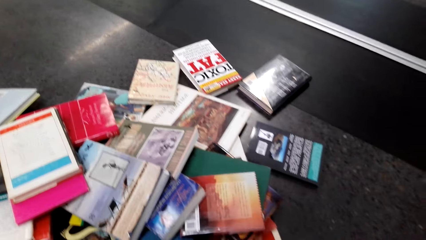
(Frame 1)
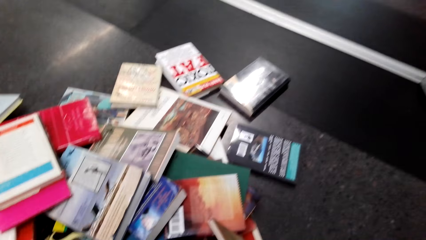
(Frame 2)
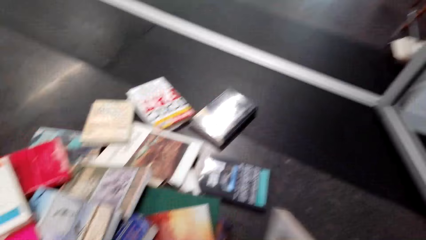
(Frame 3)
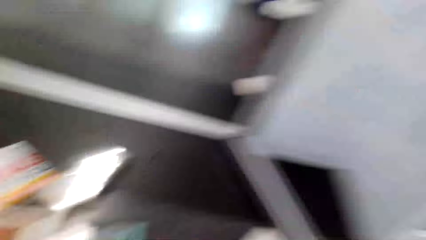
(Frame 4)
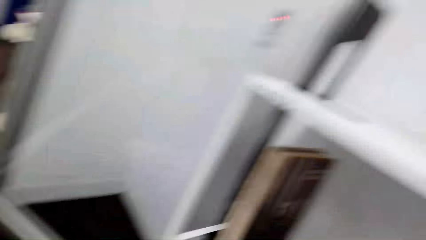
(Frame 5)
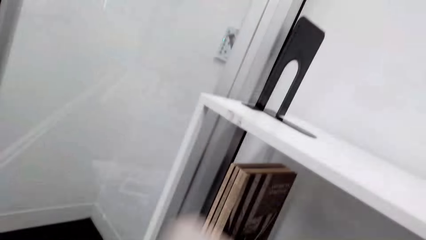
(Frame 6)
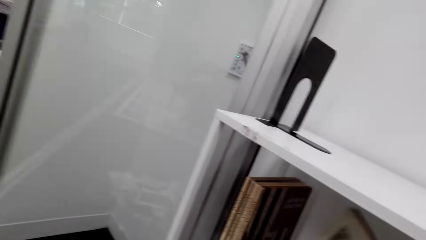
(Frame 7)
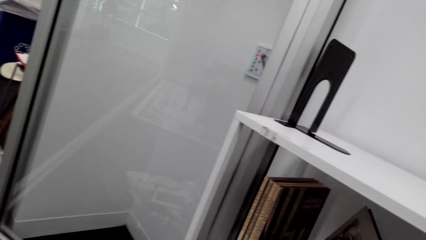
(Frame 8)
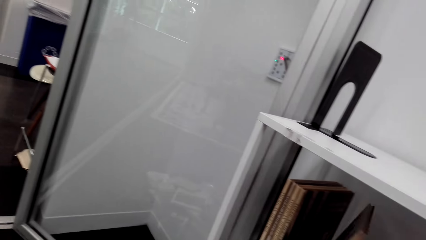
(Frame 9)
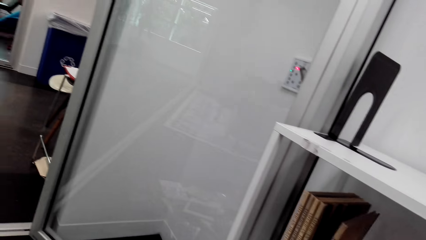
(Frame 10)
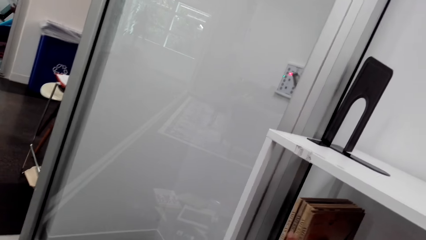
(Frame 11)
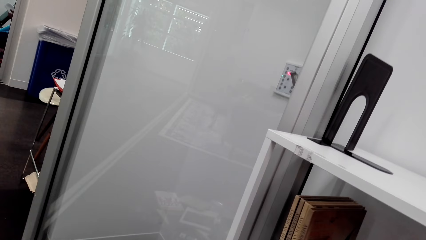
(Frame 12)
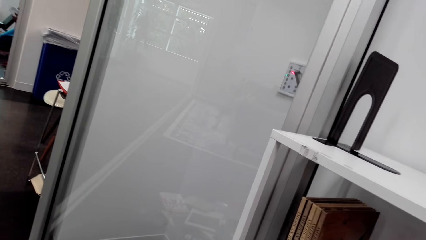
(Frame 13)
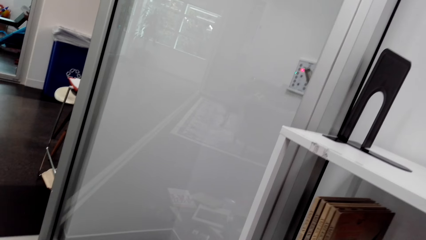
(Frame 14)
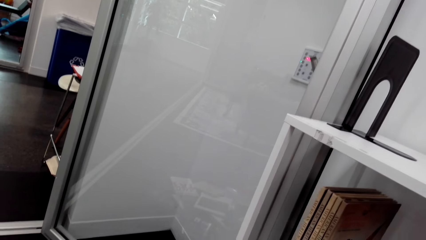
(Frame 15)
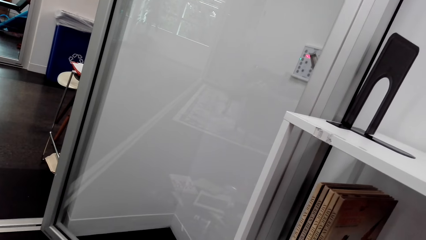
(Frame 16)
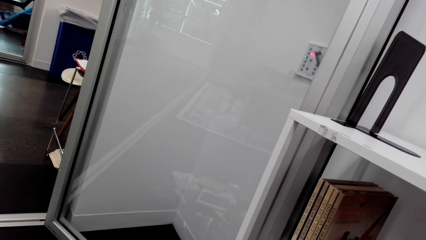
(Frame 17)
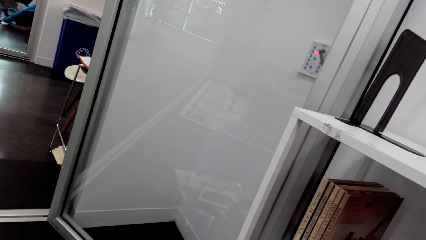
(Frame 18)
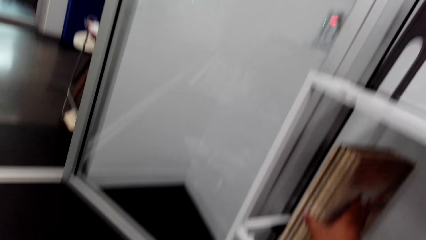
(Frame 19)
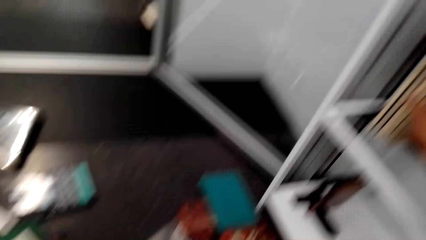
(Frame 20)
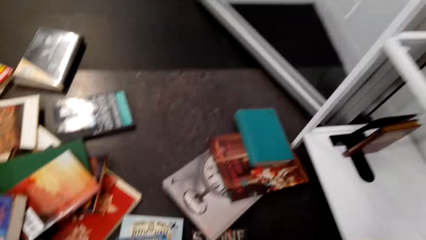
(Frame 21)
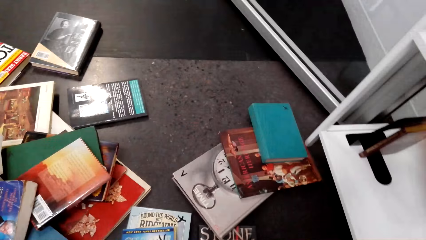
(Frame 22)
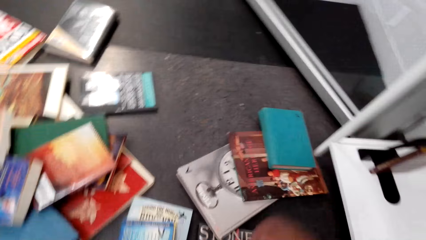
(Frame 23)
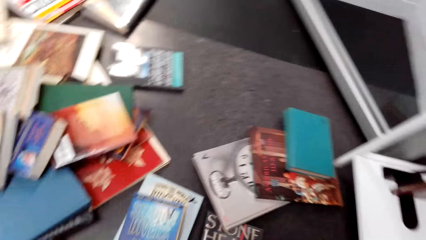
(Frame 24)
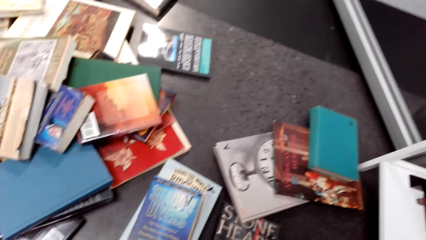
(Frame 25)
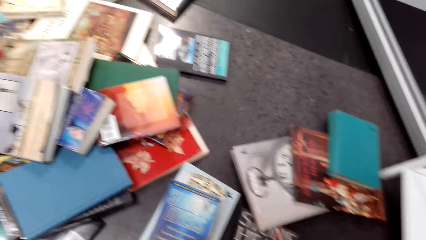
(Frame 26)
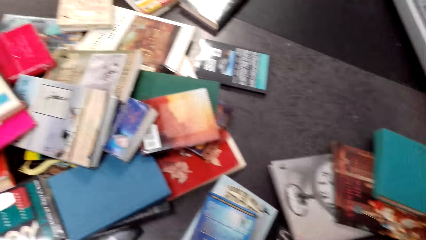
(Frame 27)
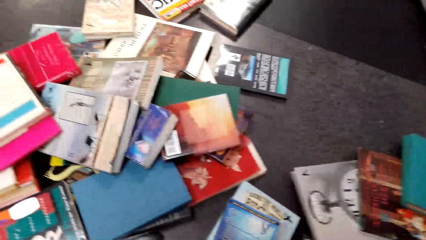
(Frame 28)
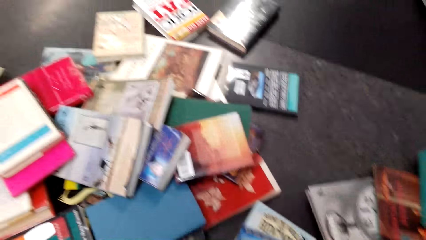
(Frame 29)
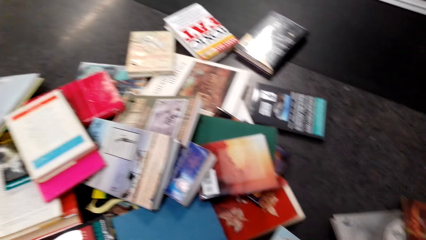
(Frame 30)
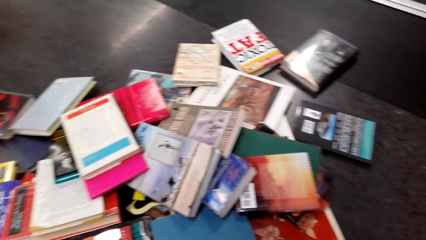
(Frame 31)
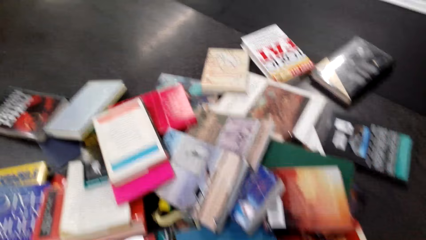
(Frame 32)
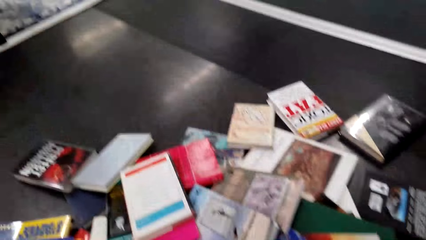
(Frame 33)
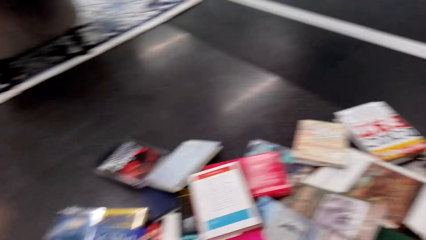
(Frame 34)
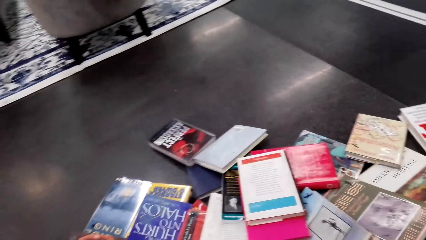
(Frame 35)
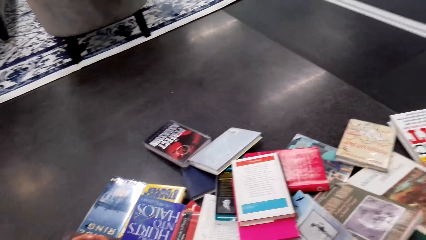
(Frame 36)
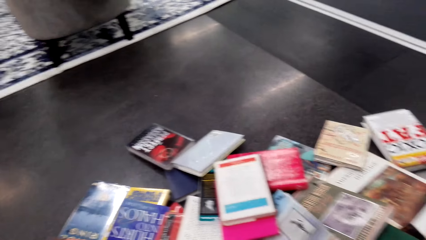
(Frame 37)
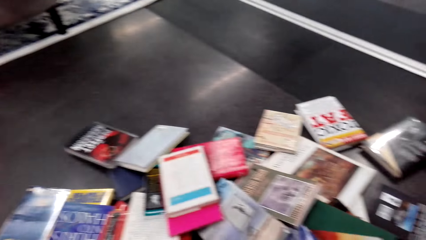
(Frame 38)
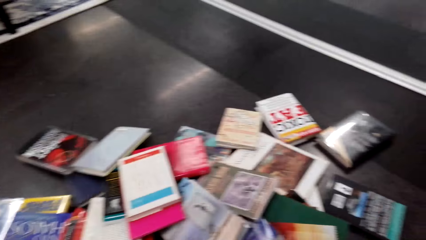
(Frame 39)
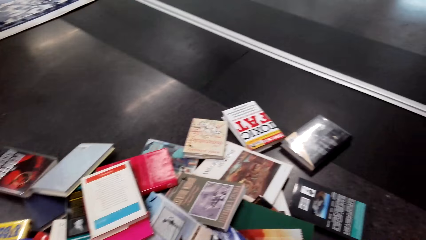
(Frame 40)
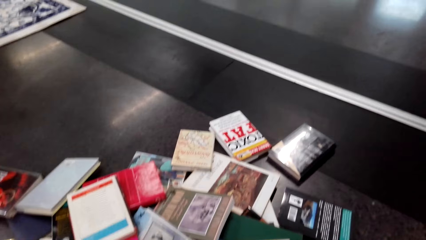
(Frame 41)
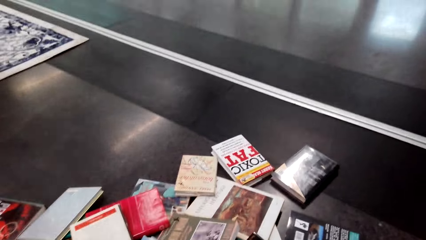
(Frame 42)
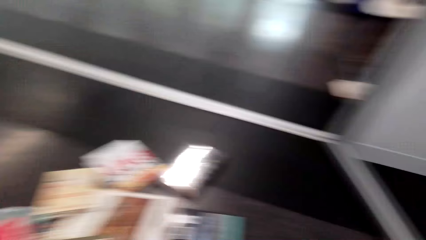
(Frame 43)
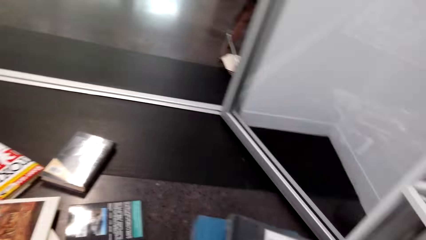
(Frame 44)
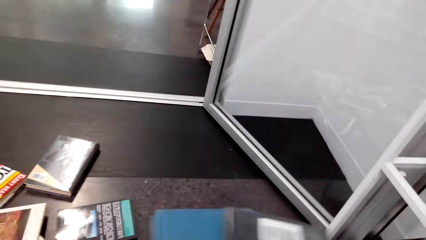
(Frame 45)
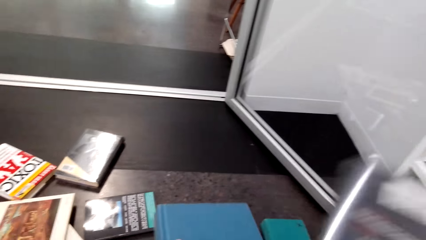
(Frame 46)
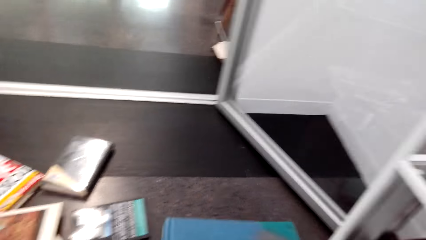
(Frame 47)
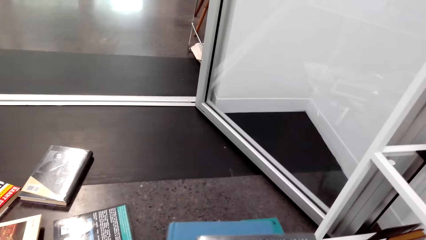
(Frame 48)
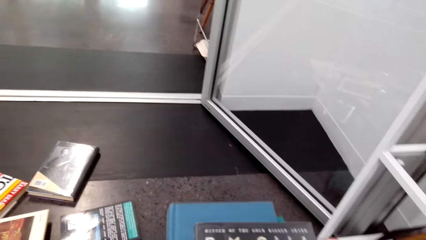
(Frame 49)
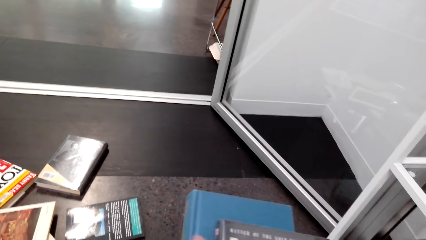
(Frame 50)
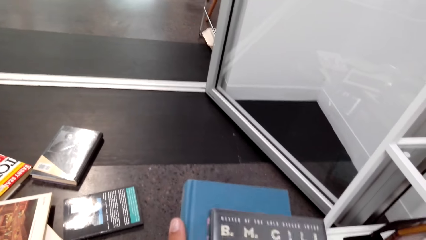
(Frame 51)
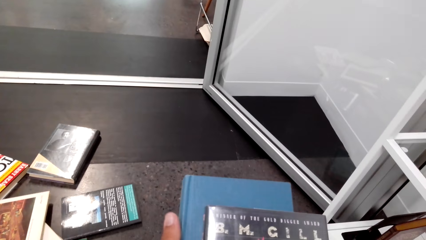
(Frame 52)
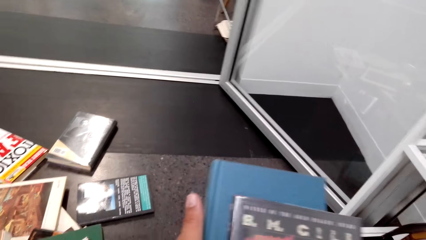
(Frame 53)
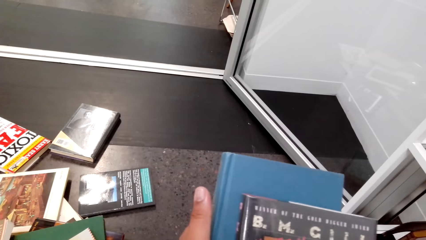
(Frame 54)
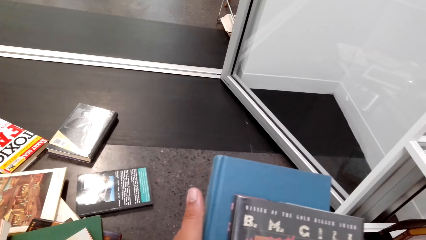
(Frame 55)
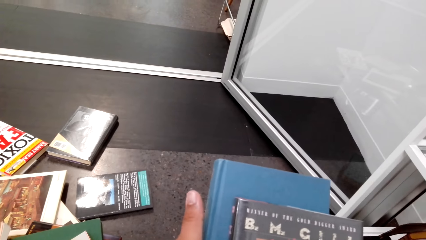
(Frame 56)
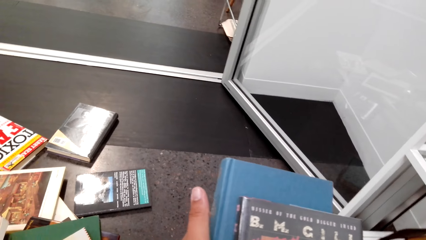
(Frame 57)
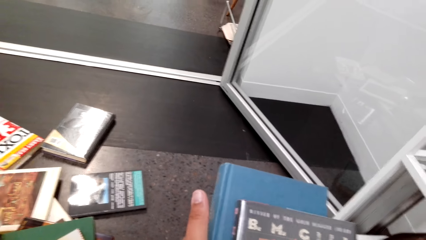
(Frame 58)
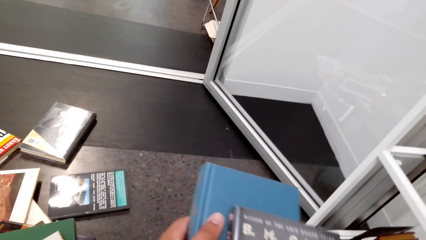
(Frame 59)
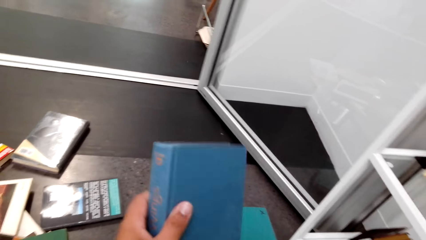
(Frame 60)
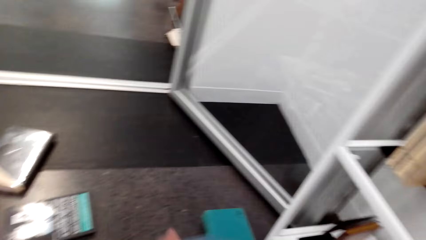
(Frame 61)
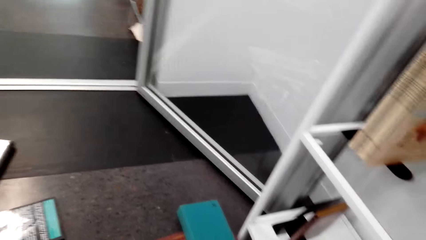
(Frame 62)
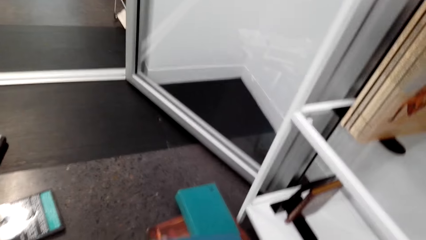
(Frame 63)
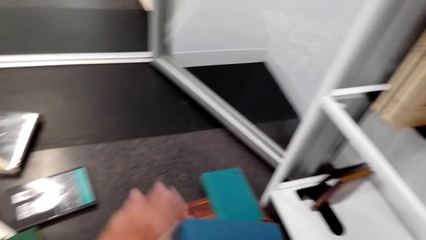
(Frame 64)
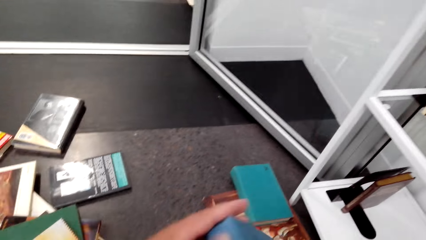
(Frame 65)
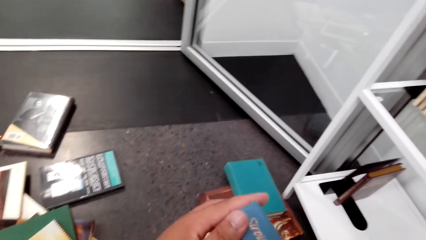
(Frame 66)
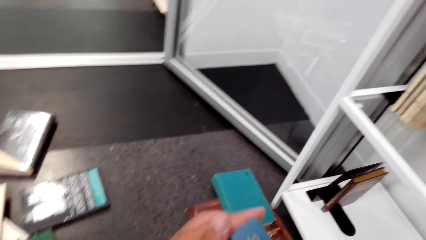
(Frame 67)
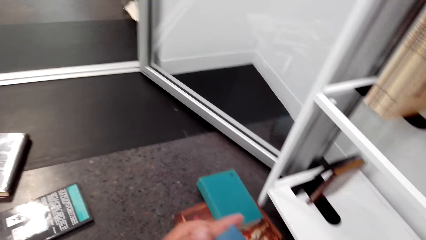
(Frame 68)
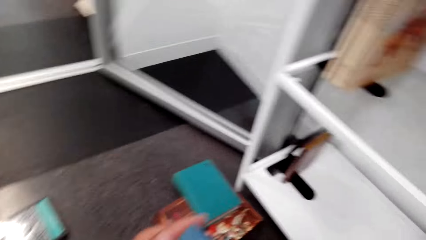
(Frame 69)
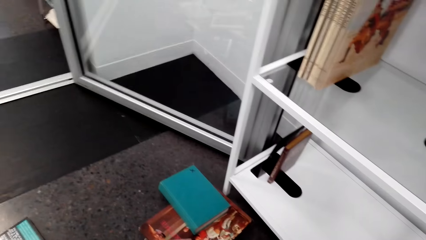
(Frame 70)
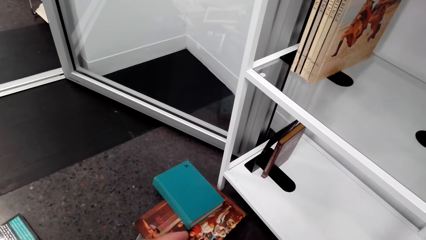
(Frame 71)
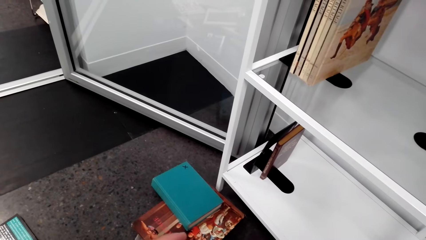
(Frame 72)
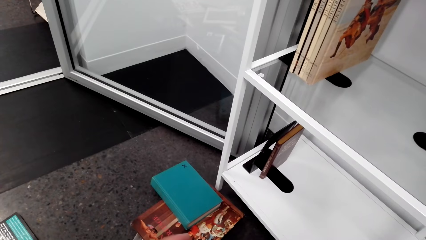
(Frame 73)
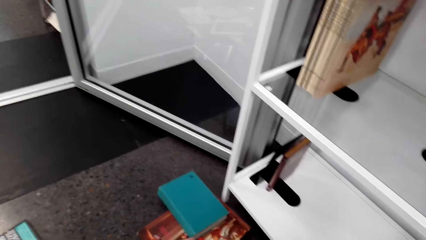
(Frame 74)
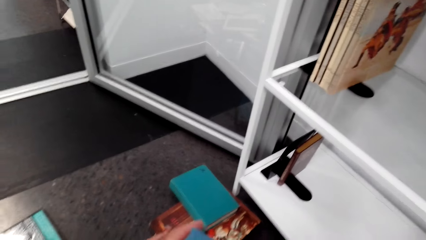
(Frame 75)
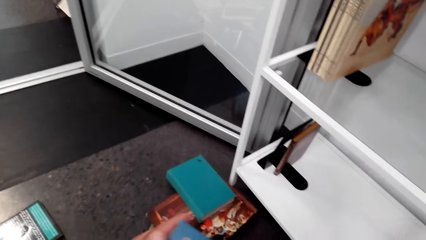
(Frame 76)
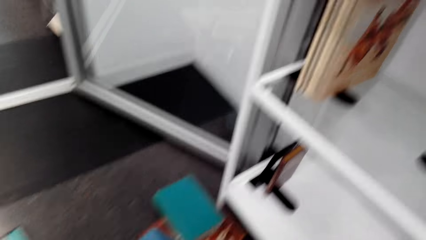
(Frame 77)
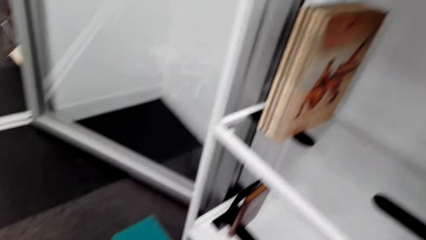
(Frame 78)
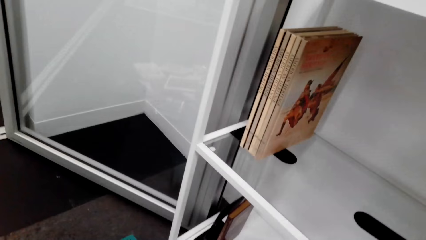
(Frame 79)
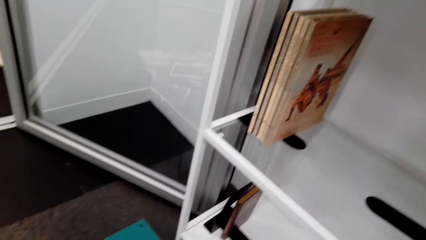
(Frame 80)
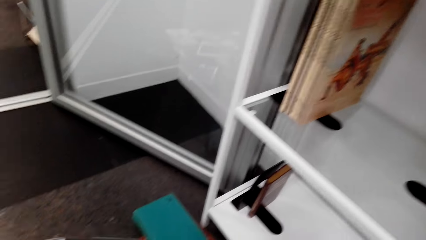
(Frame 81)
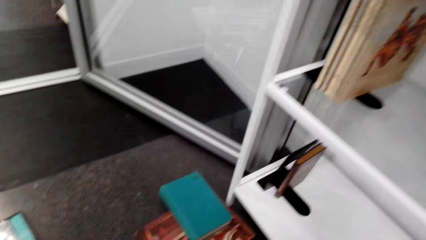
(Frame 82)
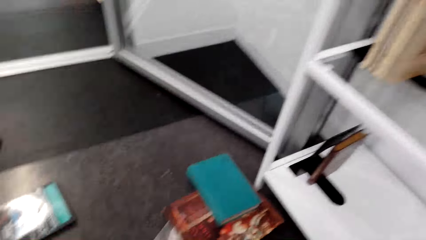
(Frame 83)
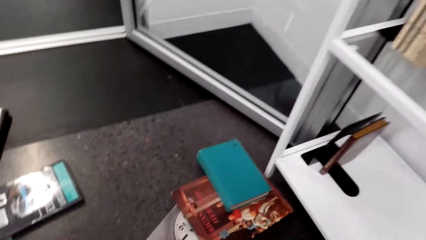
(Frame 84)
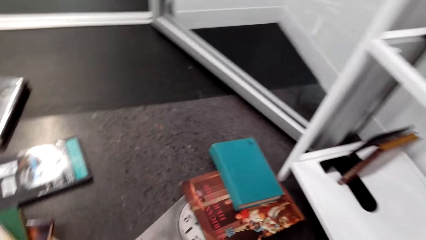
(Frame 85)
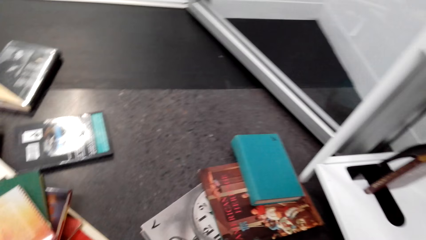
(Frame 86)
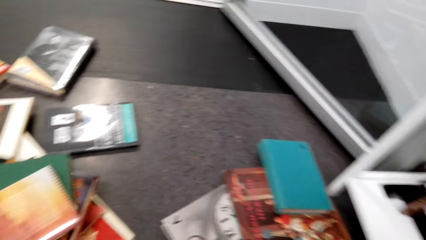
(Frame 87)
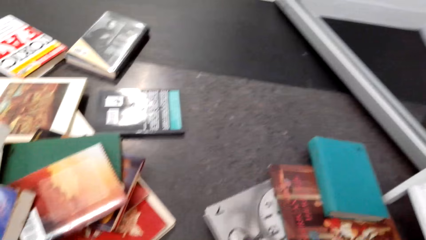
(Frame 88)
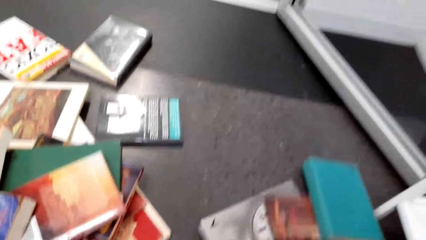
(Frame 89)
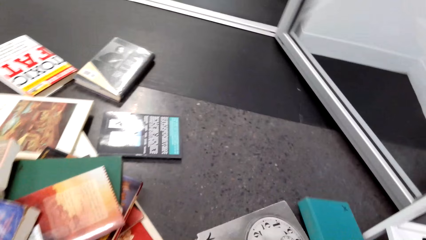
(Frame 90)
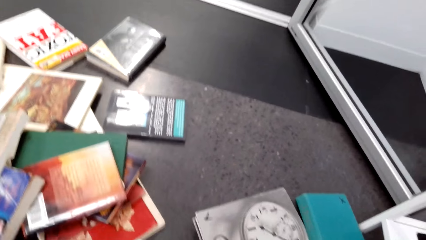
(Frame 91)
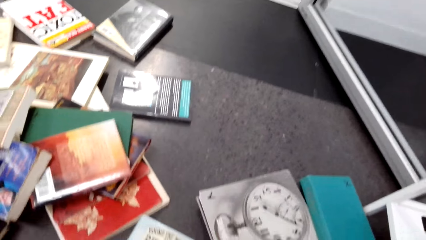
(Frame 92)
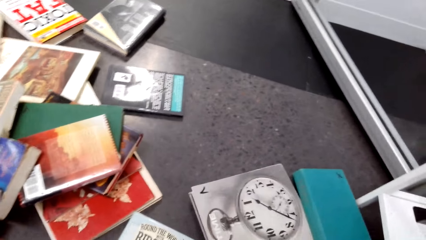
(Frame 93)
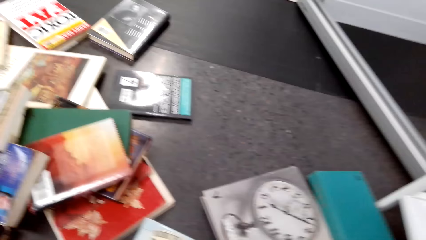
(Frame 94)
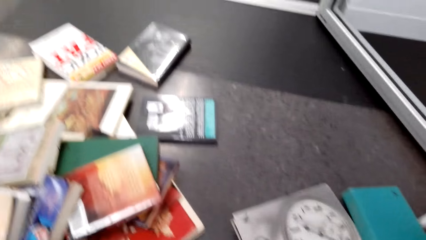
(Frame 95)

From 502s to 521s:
The camera wearer picks up a book from the floor. They lift the book, look at the shelf, walk in the room and lift the book. They place the book on the shelf. They push the book on the shelf. They look at the books on the floor. They move the right hand. They look in the room. They look at the books on the floor. They lift the book. They look at the book. They lift the book. They look at the shelf. They look at the books. They look at the shelf. They look at the books on the floor.
